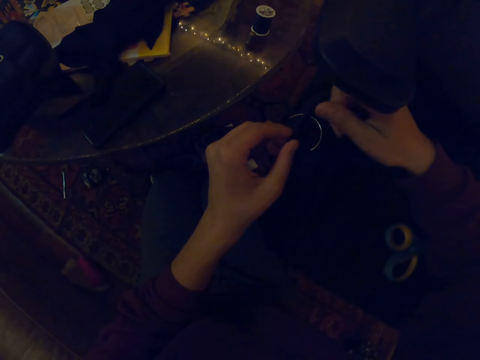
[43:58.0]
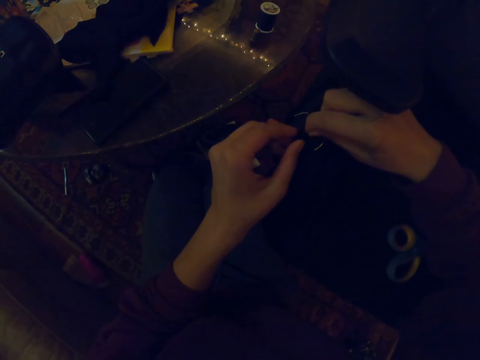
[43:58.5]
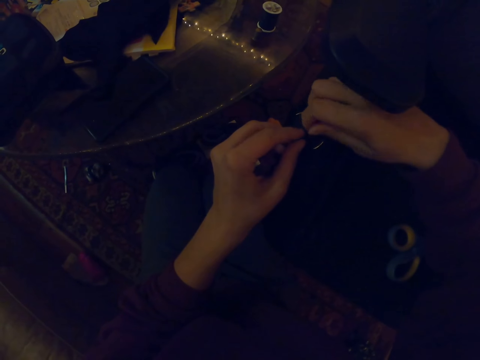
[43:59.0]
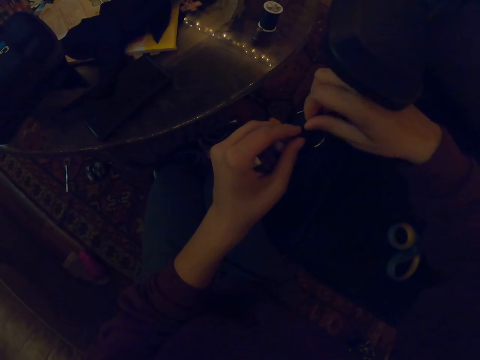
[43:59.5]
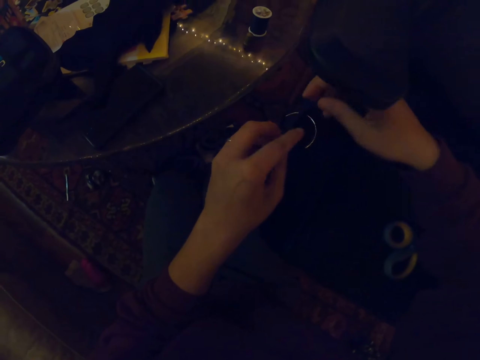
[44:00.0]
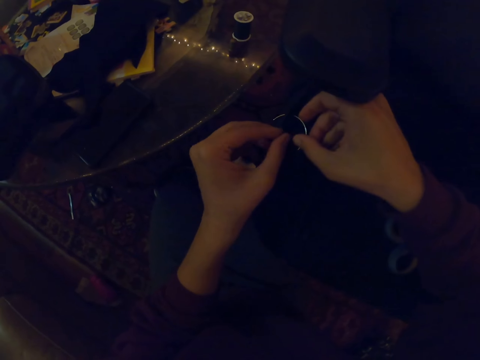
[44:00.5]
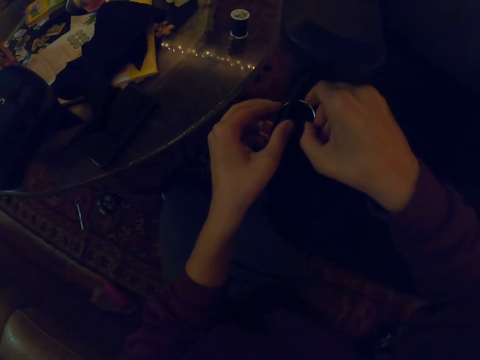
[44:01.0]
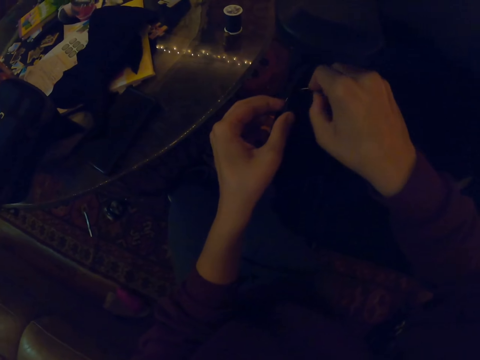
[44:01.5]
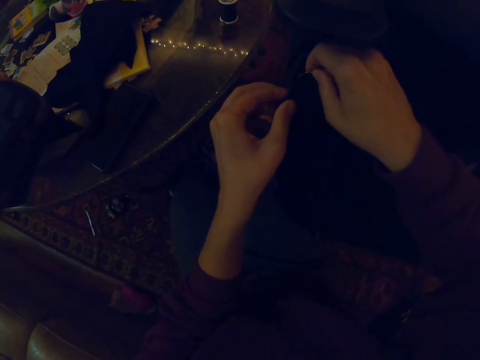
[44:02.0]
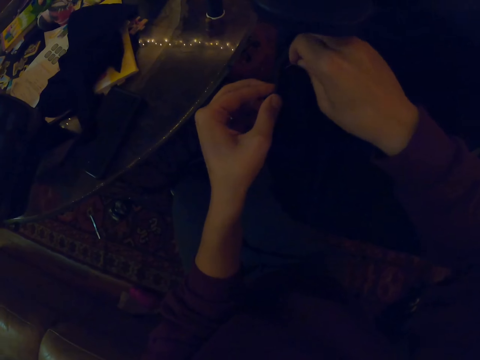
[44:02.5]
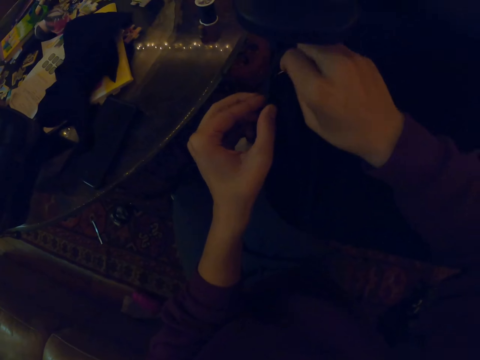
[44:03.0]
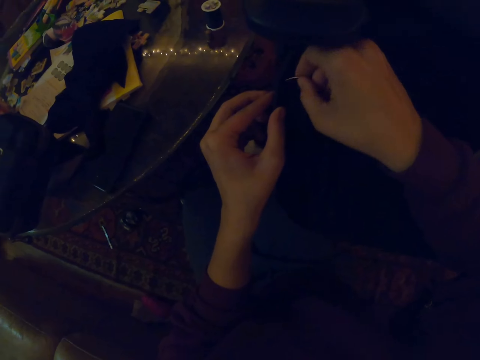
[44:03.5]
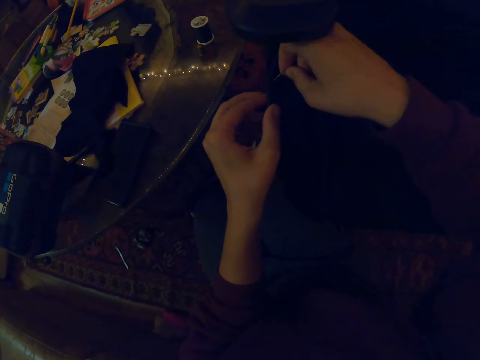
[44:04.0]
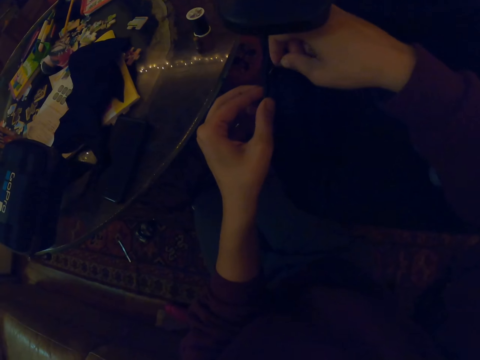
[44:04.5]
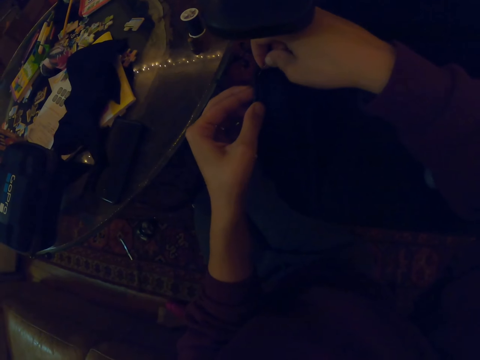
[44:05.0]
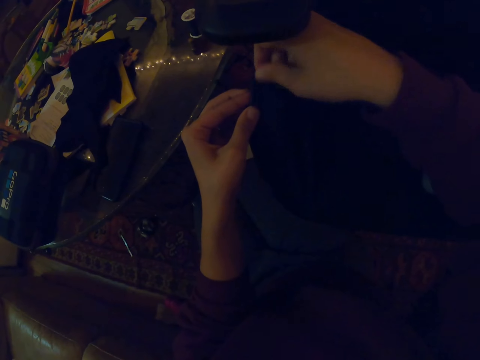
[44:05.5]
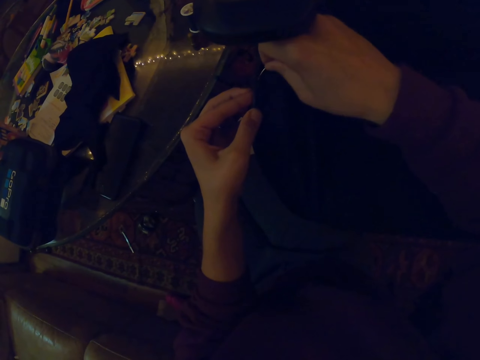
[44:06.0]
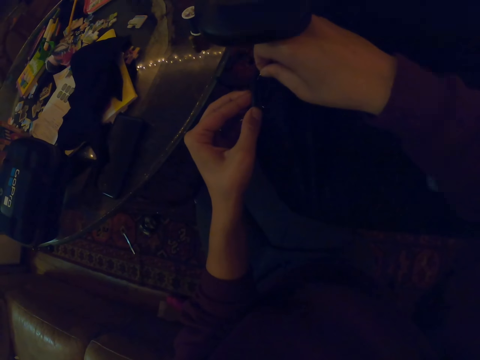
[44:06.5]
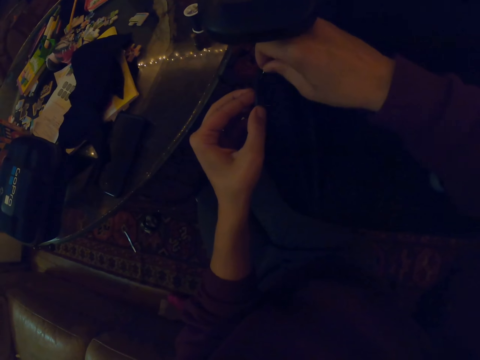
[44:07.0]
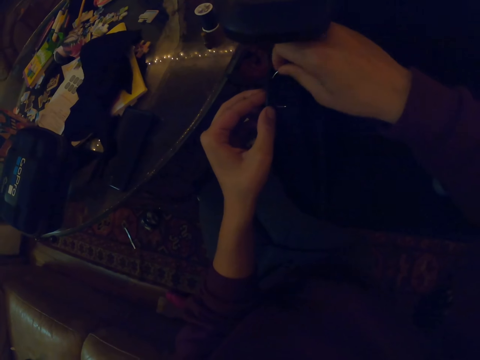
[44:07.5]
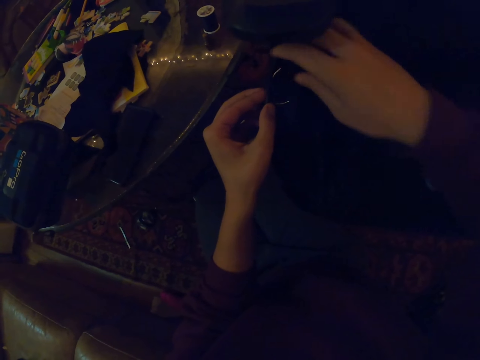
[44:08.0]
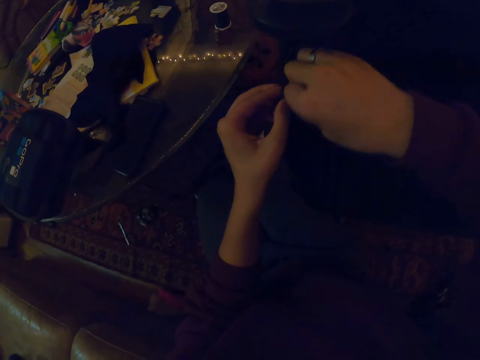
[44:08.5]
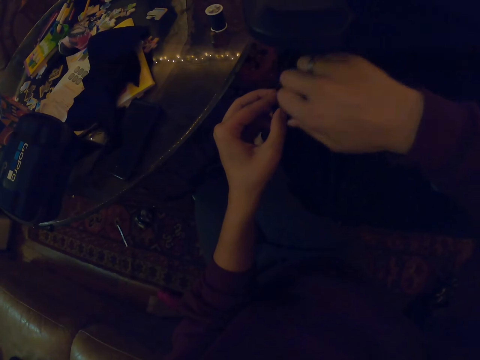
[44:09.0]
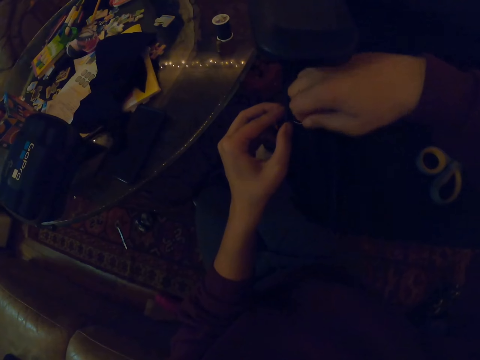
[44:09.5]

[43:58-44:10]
The camera wearer puts the needle on the seat pad.

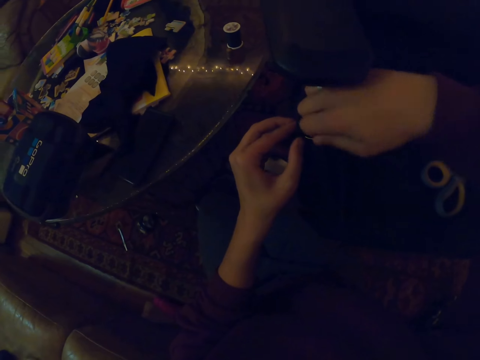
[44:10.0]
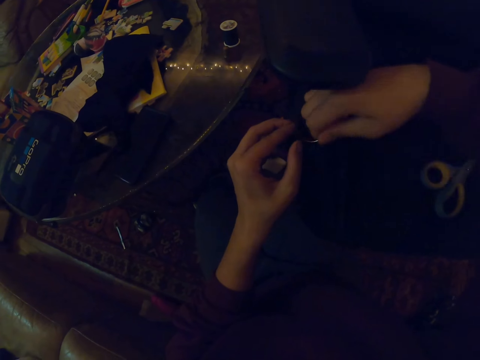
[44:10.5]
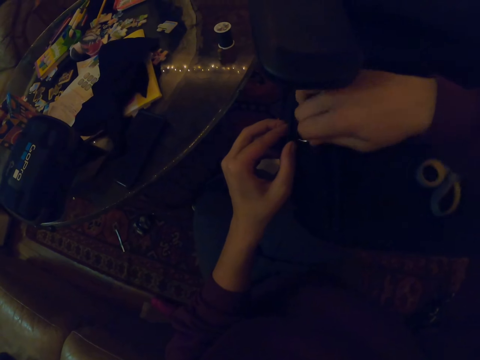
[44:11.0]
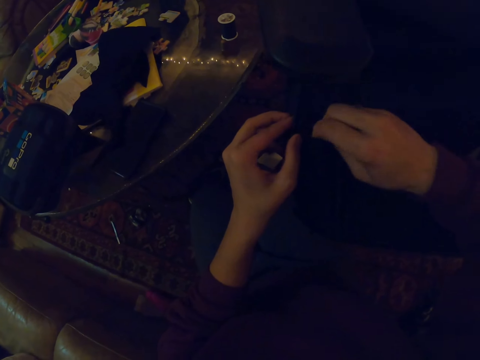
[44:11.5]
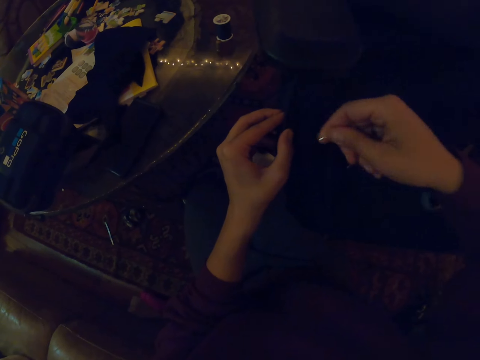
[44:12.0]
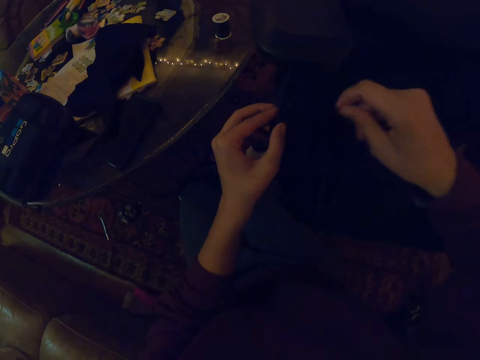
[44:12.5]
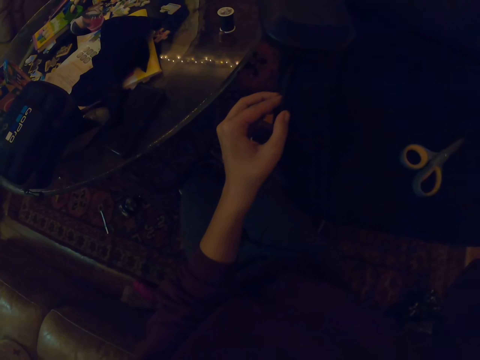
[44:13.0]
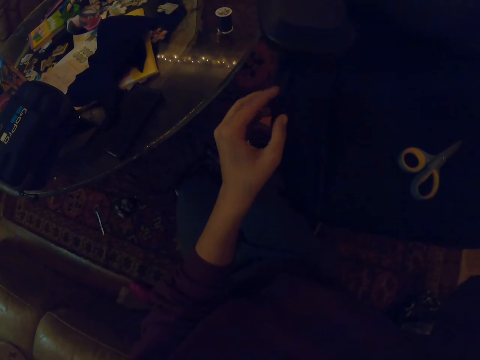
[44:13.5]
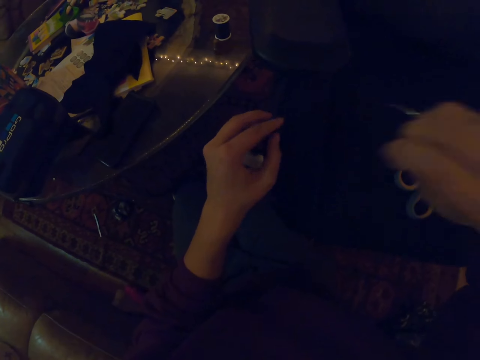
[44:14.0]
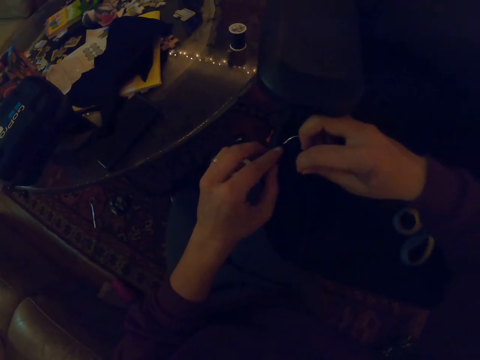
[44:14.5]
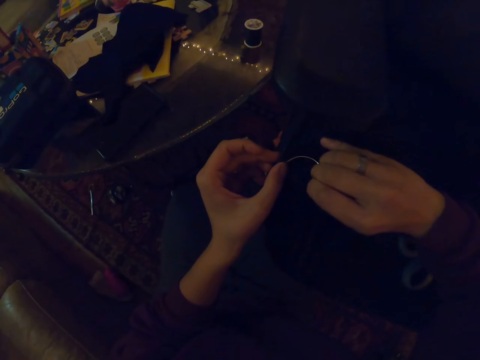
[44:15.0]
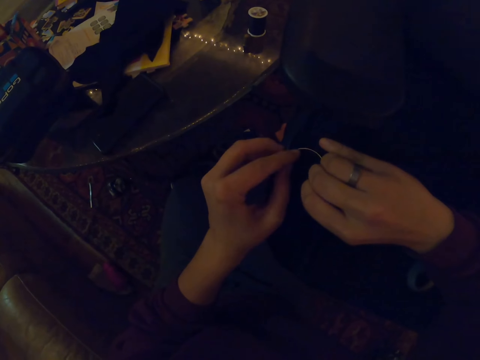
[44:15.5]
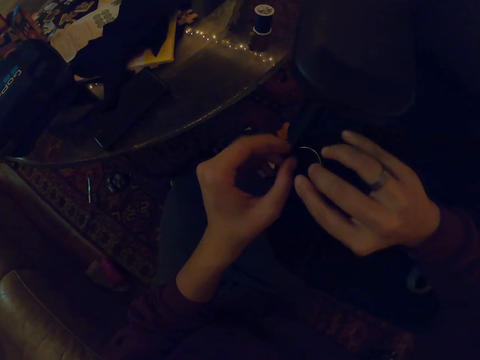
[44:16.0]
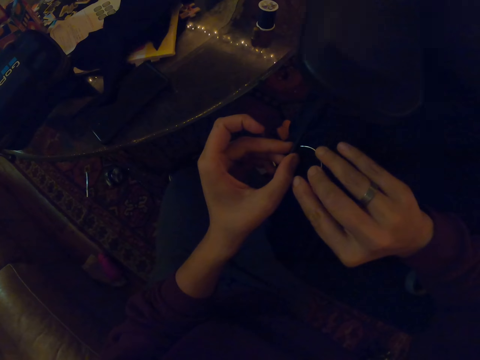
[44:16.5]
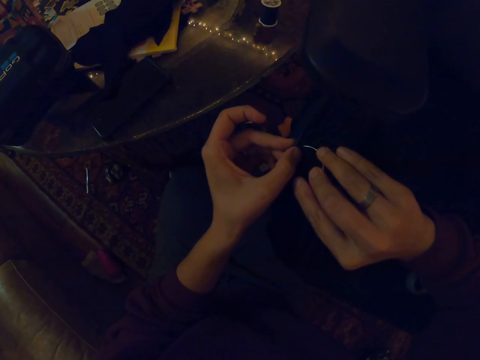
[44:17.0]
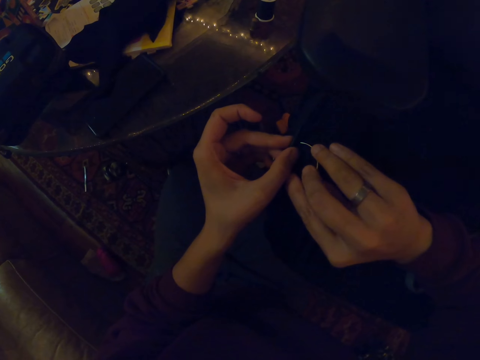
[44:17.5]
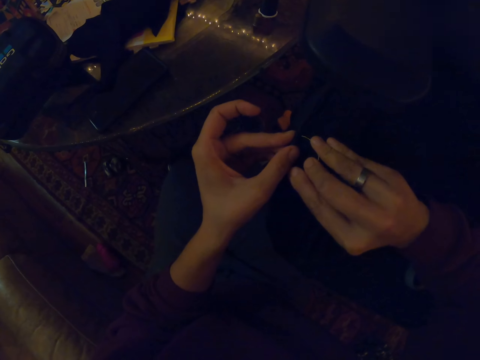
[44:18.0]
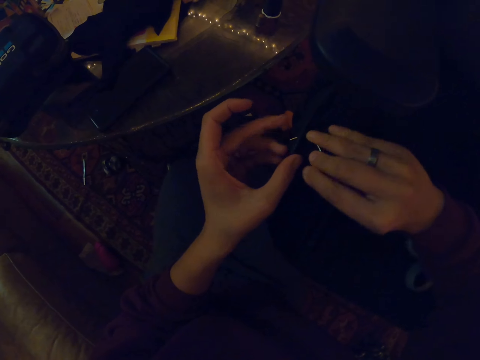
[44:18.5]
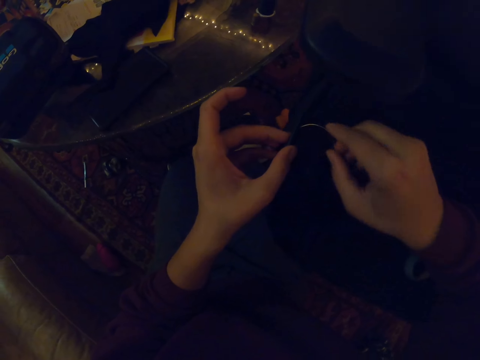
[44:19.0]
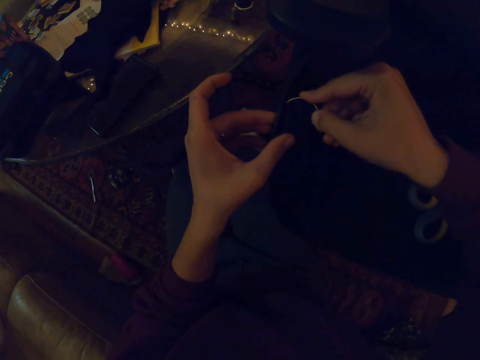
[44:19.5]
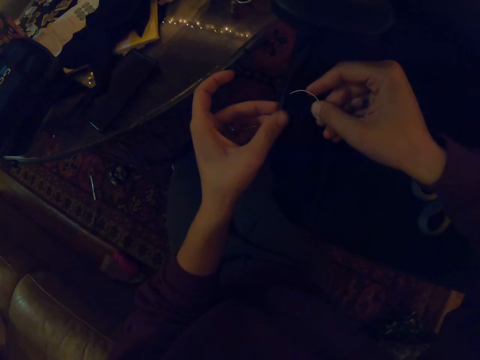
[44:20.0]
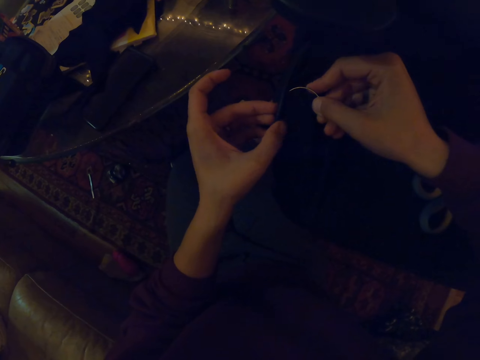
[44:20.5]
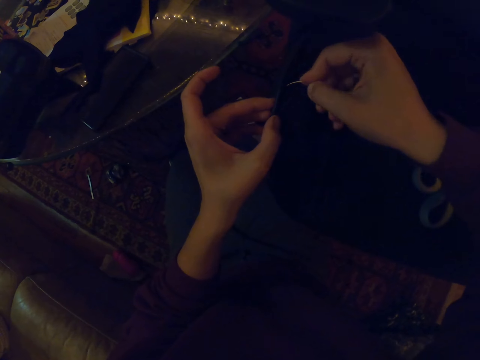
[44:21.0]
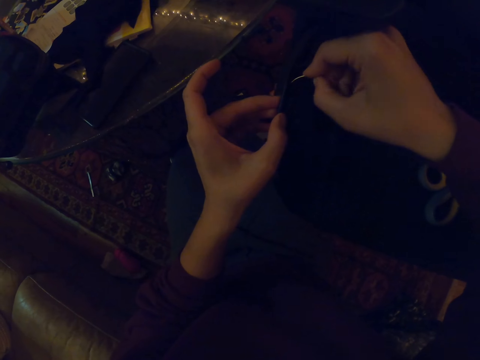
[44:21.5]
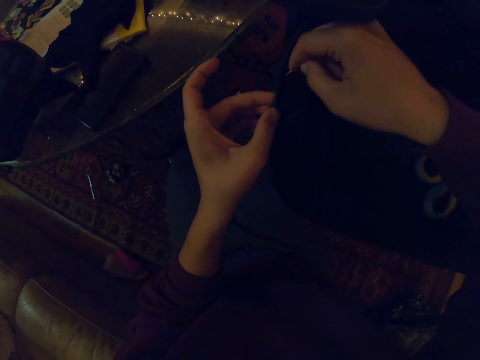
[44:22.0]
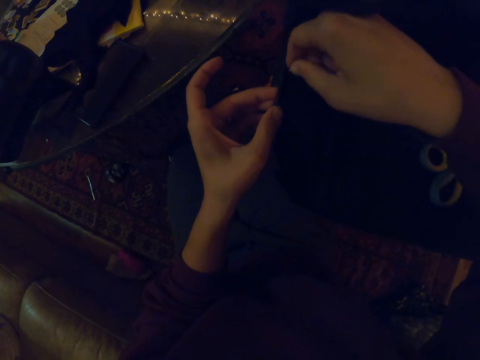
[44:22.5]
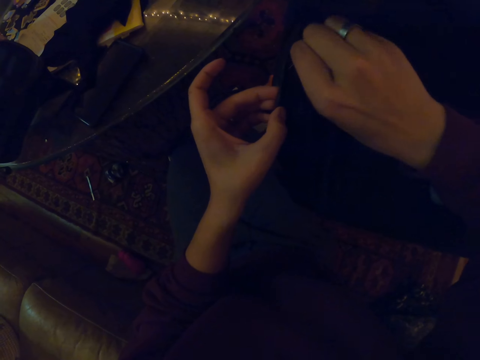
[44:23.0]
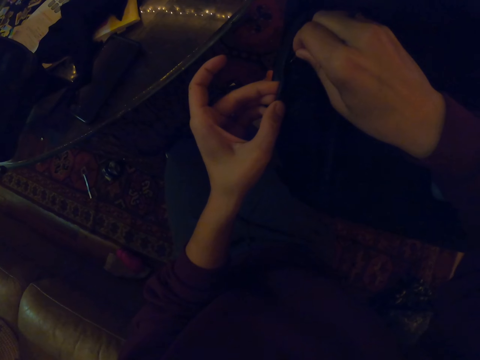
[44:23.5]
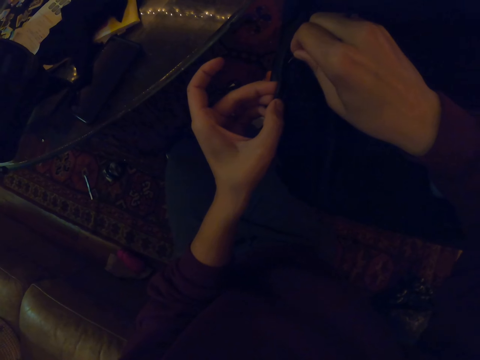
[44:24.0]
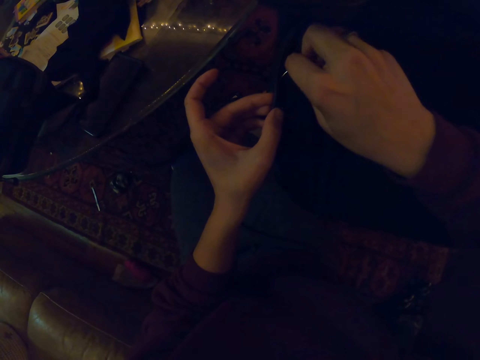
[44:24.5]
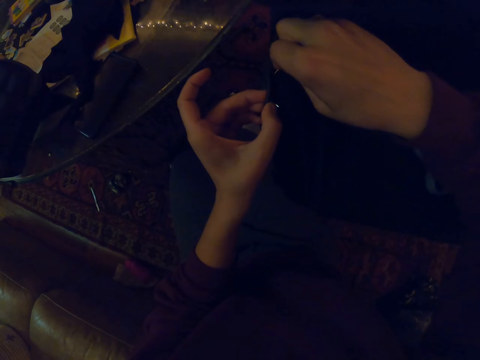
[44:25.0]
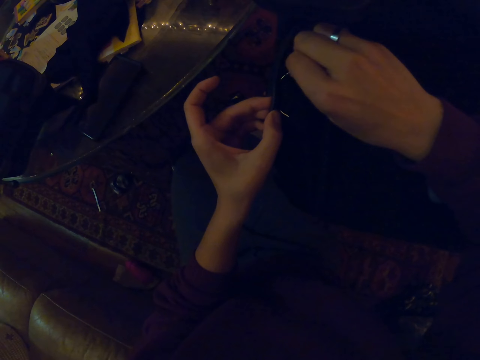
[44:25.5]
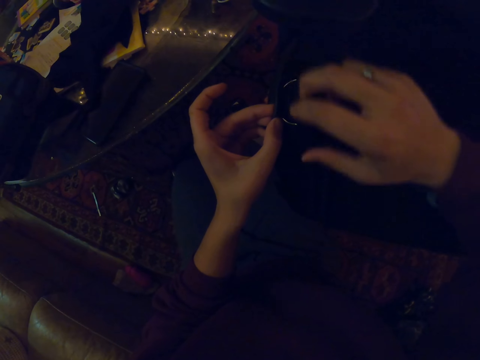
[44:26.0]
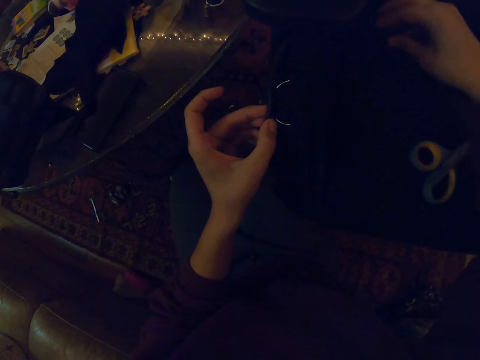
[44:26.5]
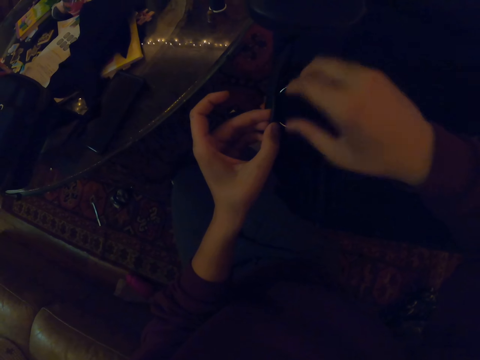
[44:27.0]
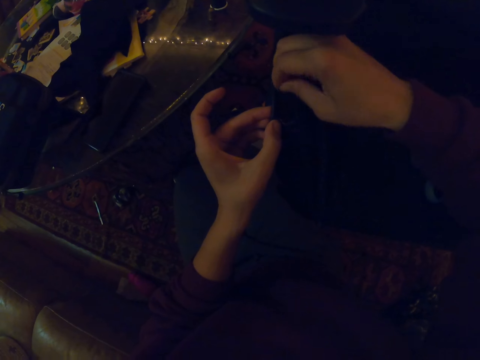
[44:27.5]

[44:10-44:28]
The camera wearer pulls the thread. They put the needle on the seat pad.
